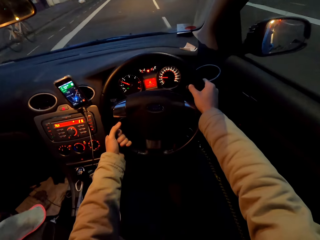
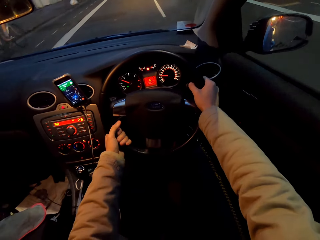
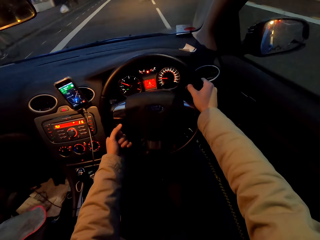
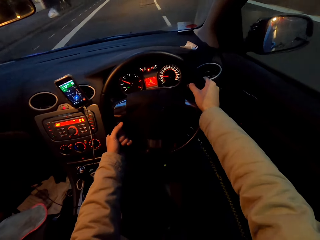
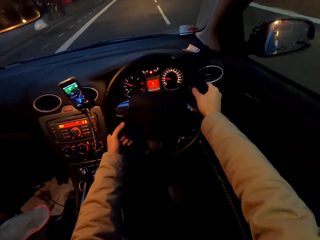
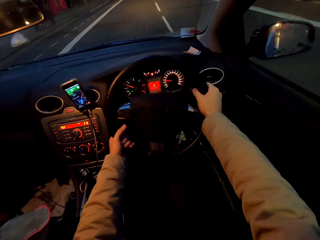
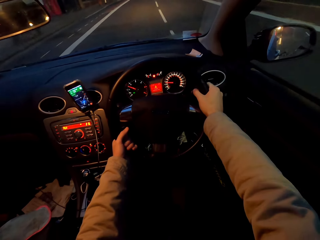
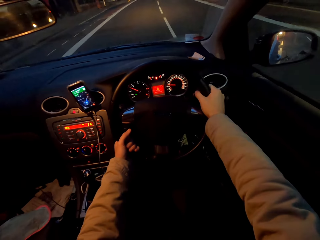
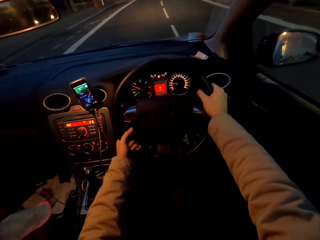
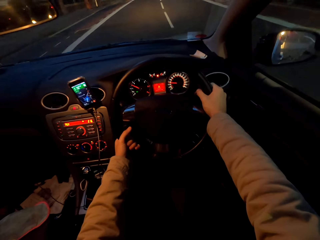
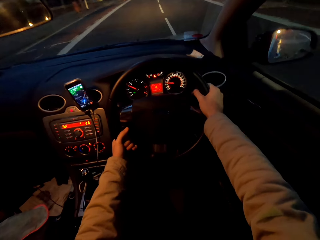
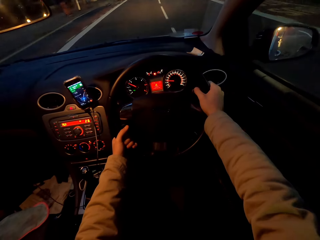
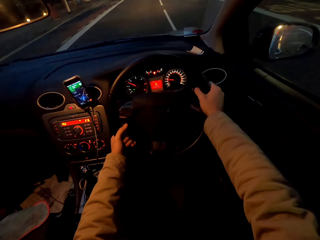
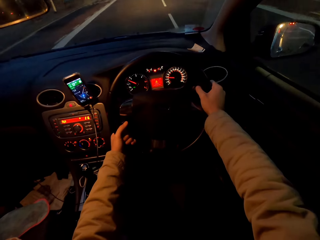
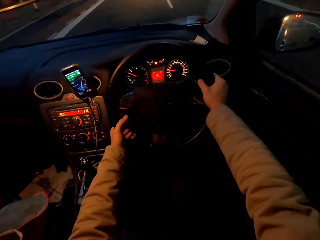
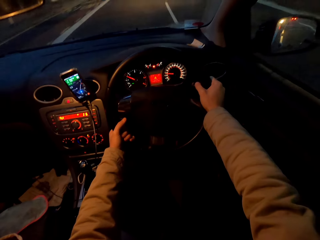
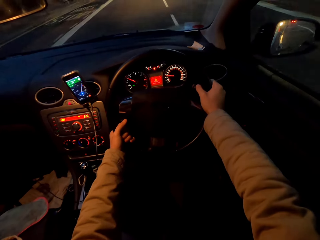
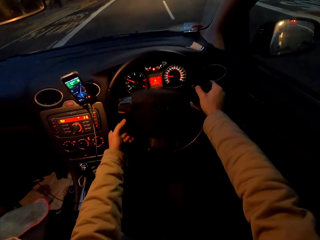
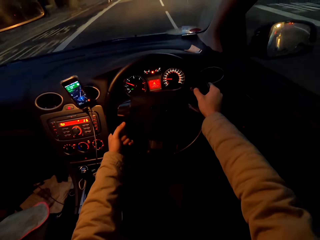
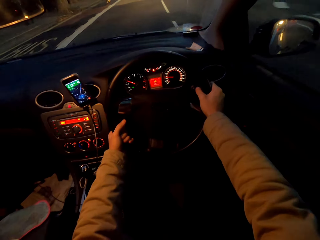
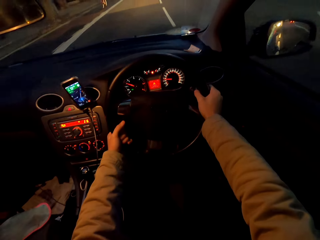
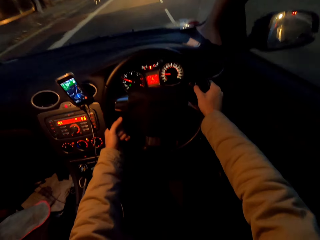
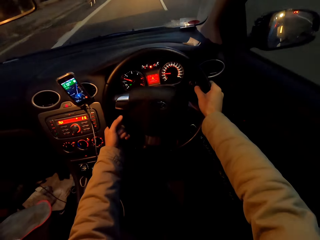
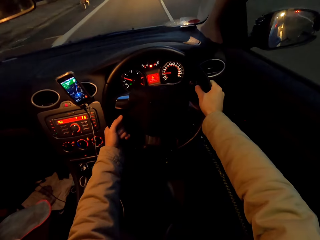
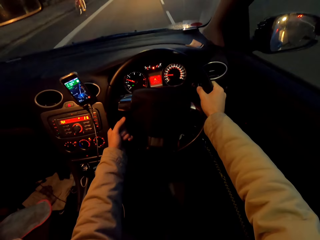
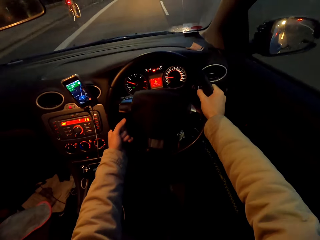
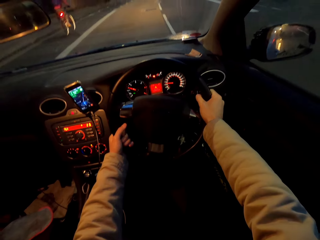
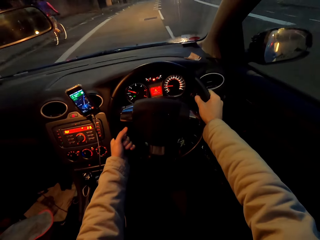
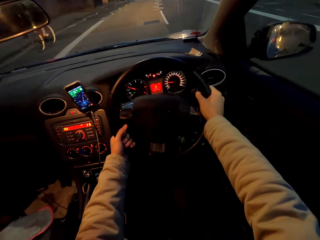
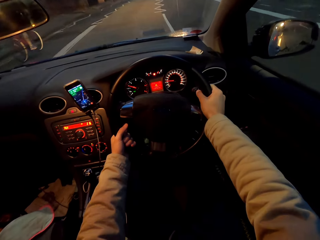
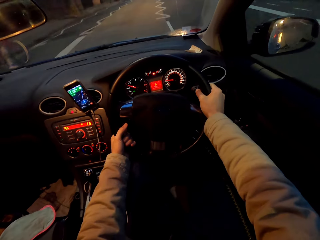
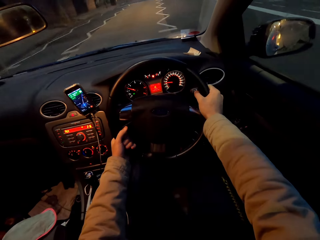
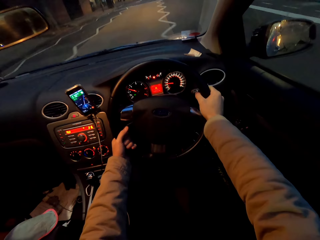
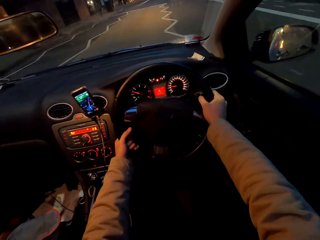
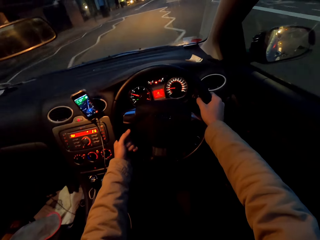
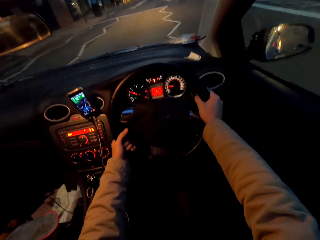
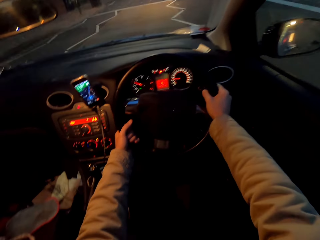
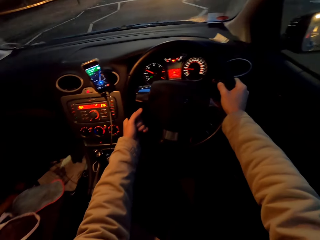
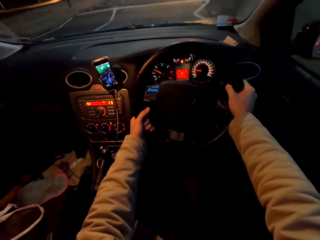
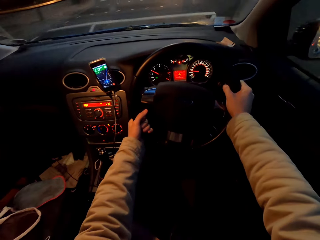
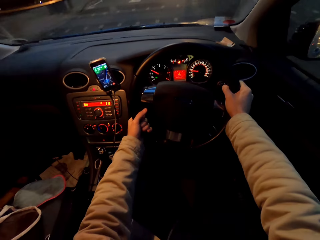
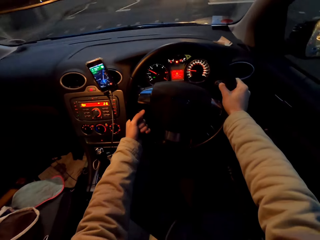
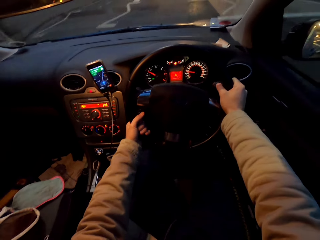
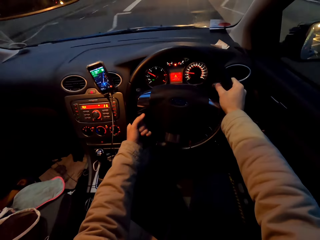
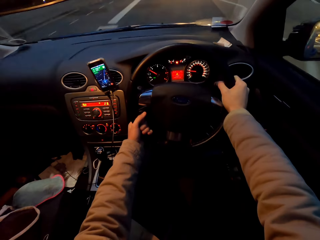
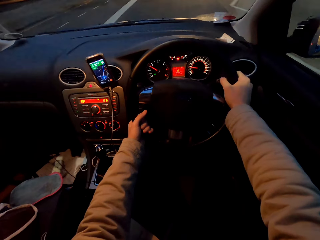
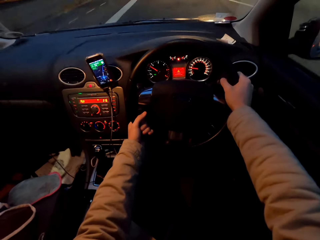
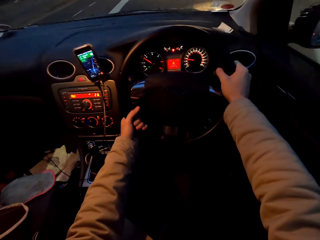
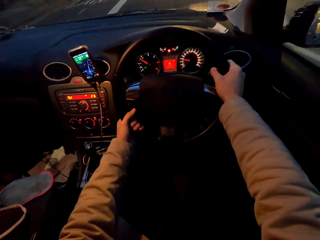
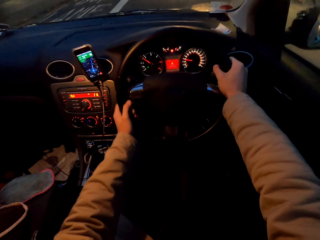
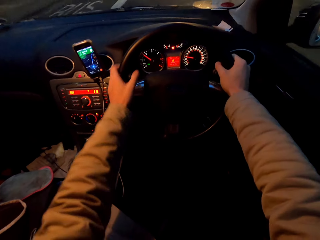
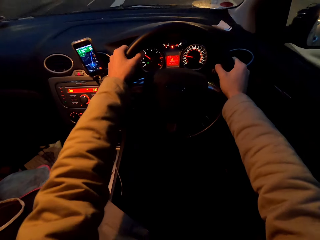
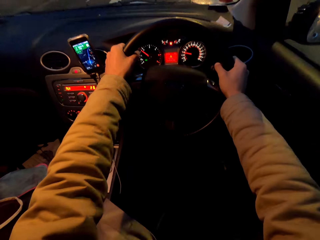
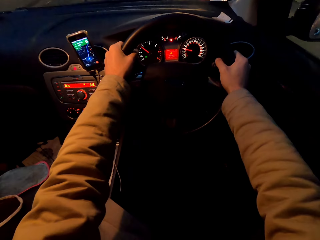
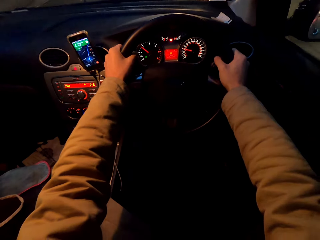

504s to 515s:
The camera wearer drives past a cyclist.

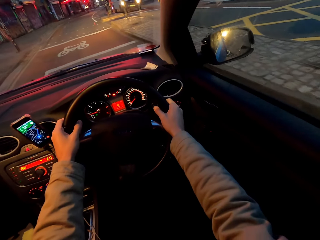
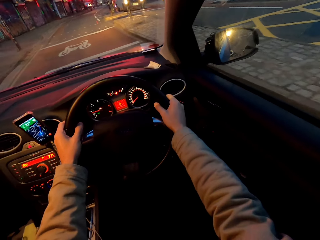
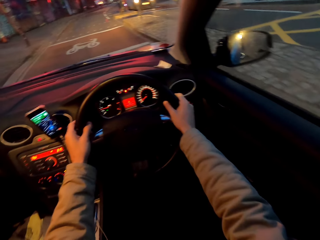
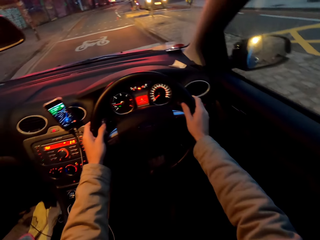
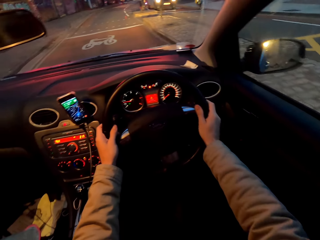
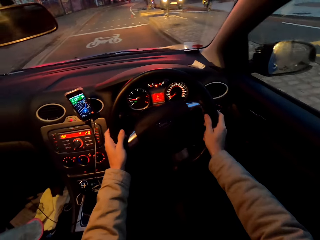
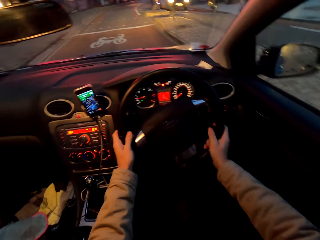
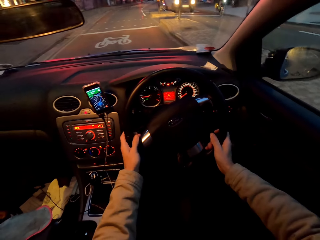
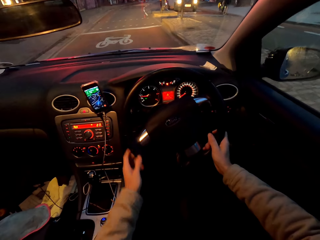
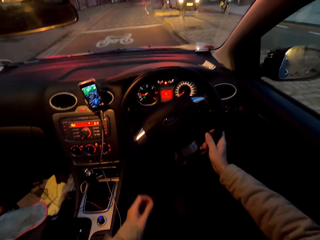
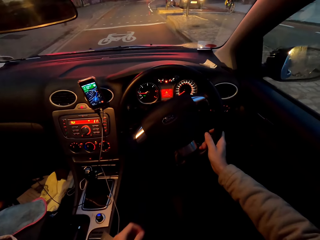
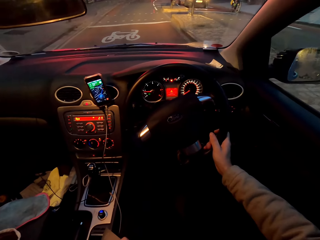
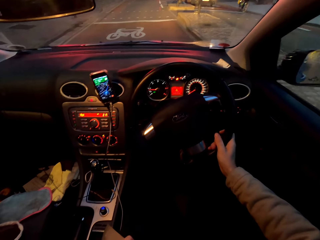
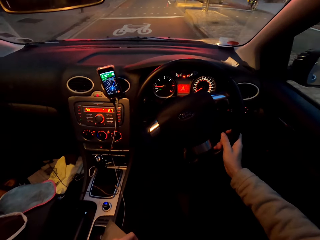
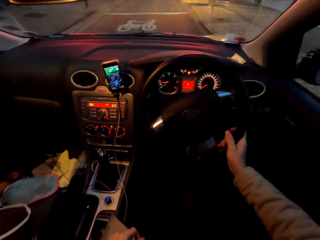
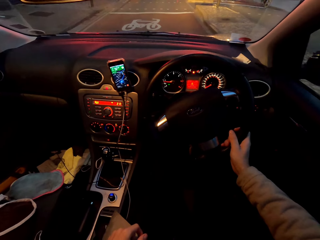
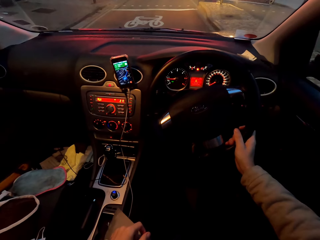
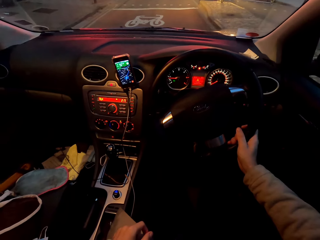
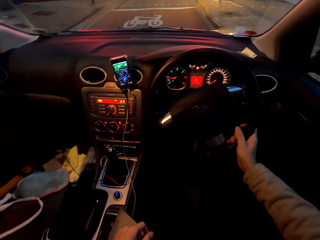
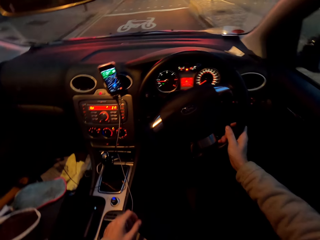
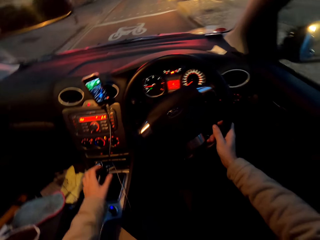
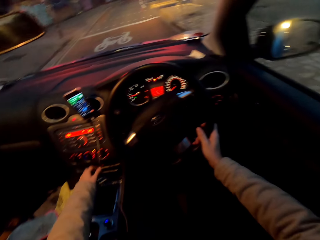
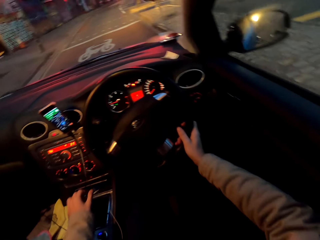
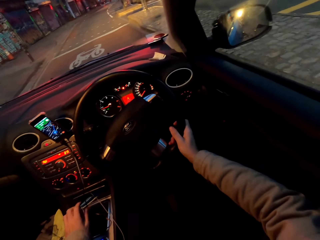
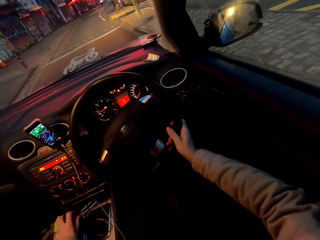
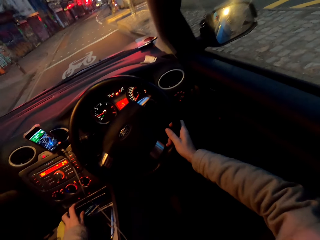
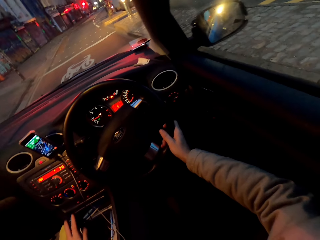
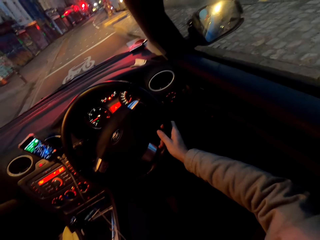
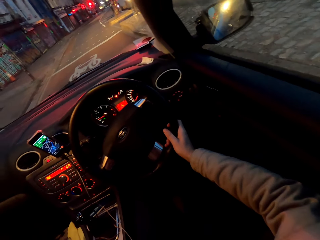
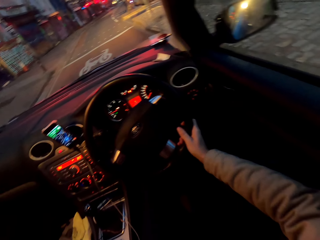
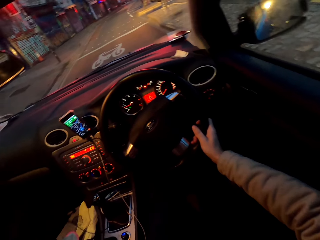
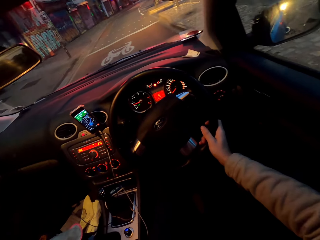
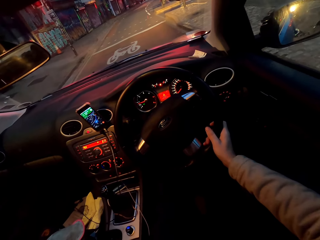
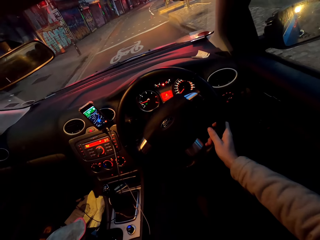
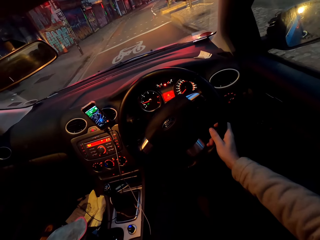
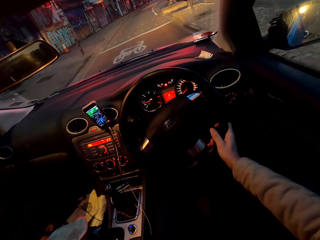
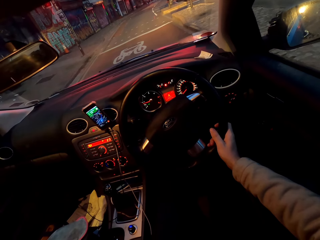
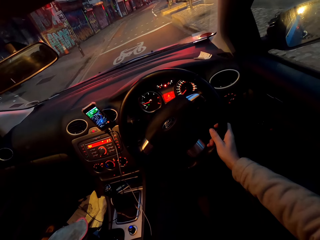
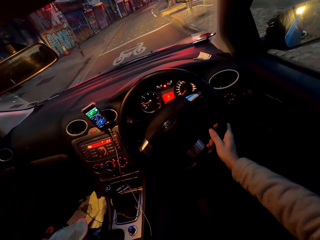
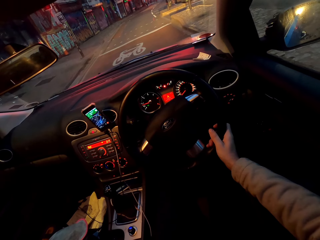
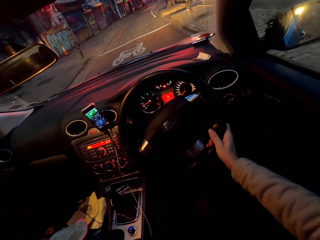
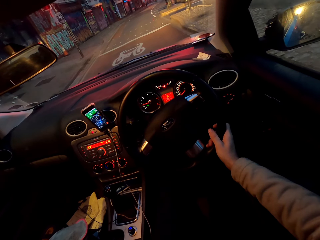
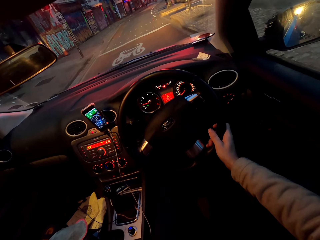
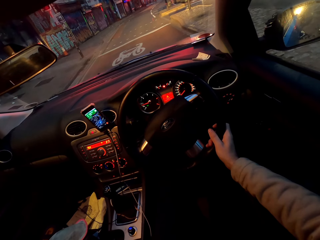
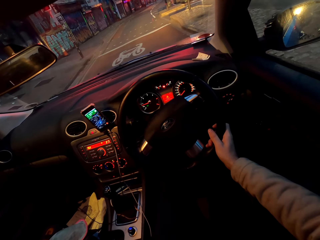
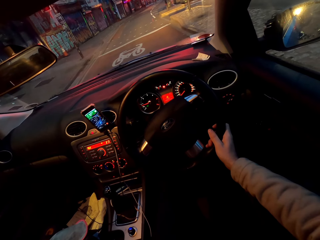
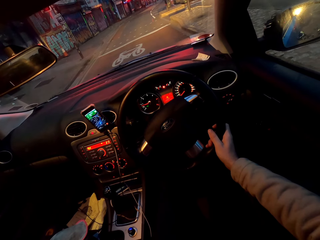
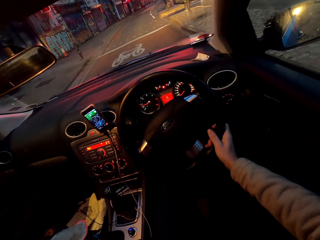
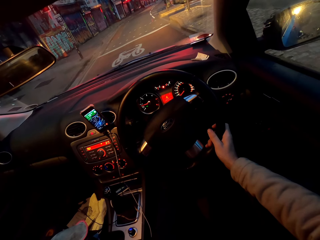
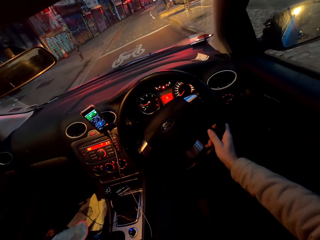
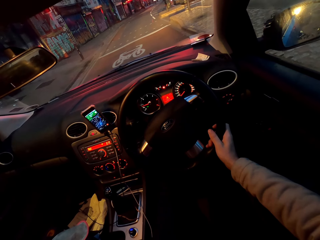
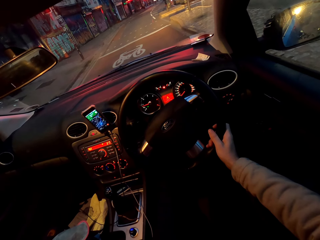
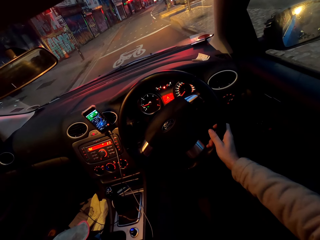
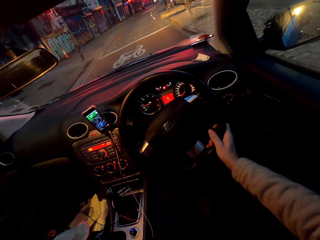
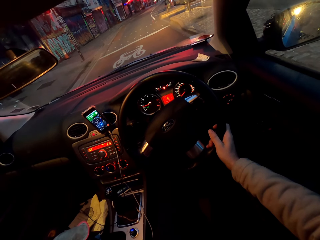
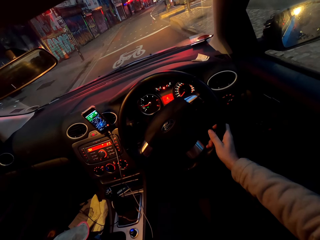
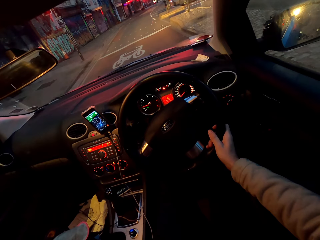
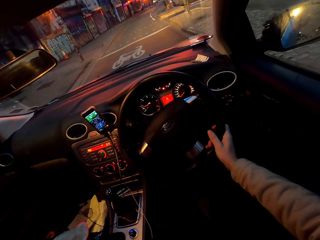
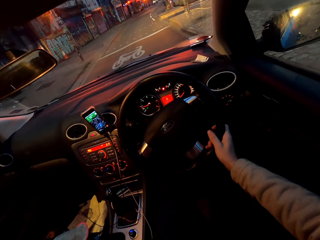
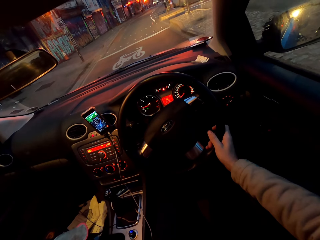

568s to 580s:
The camera wearer stops the car on the road with both hands on a steering wheel. He removes one hand from the steering wheel. He drives the car on the road. He holds the gear with the hand. He adjusts the gear in the car with his left hand. He stops at the traffic light.
